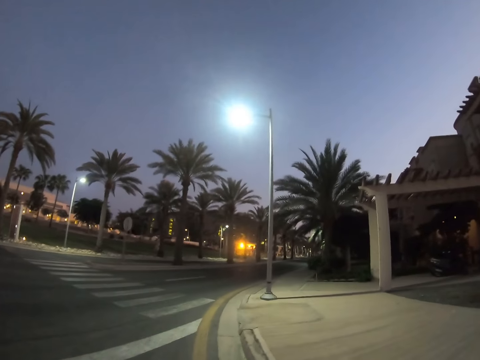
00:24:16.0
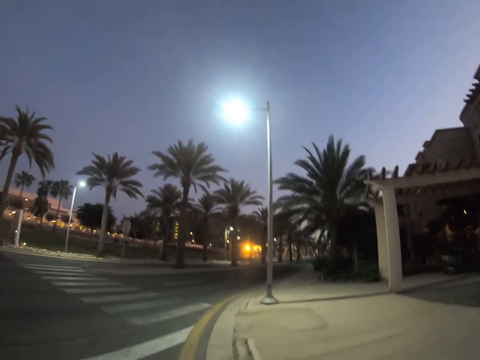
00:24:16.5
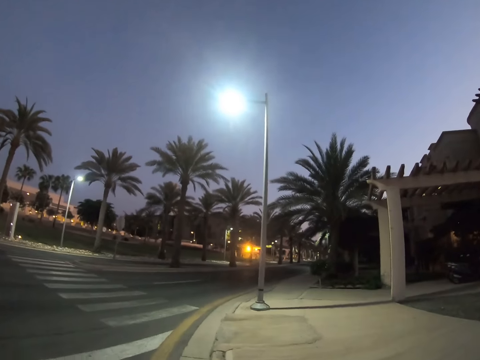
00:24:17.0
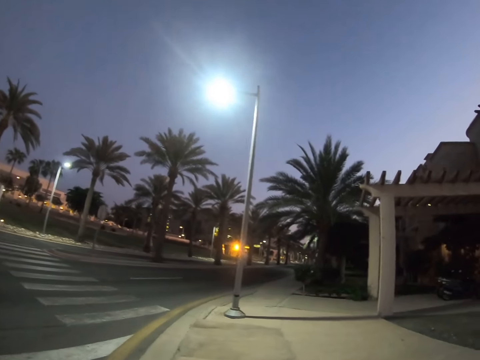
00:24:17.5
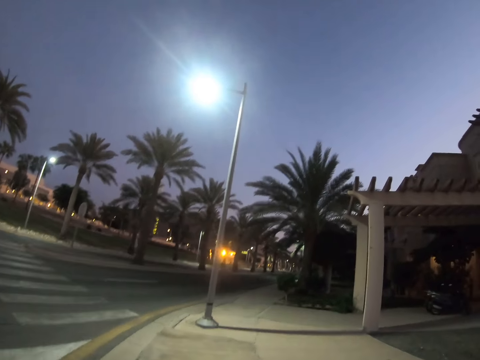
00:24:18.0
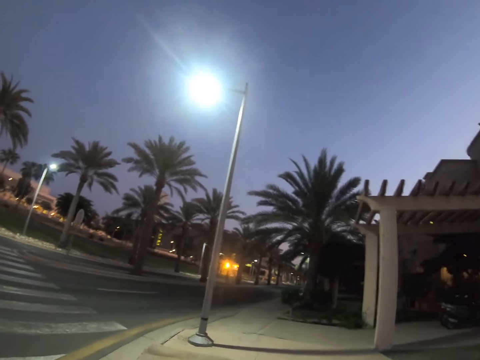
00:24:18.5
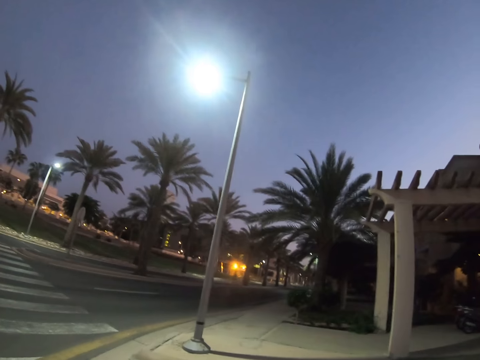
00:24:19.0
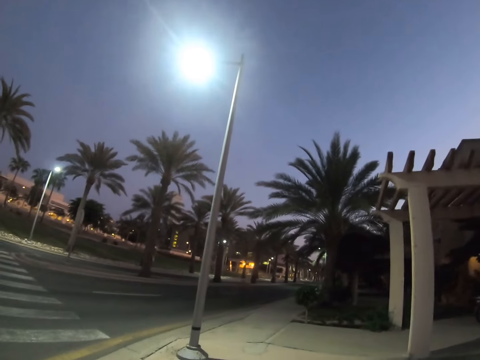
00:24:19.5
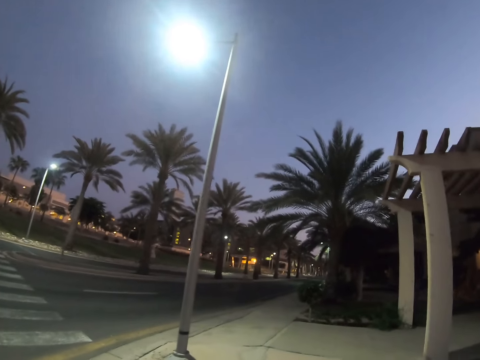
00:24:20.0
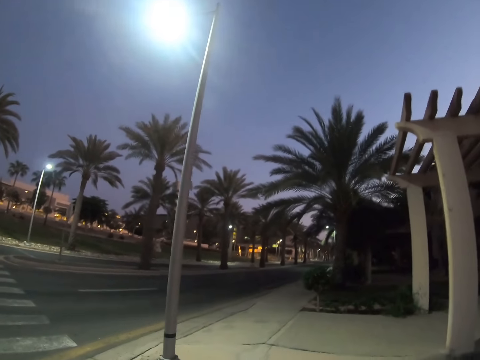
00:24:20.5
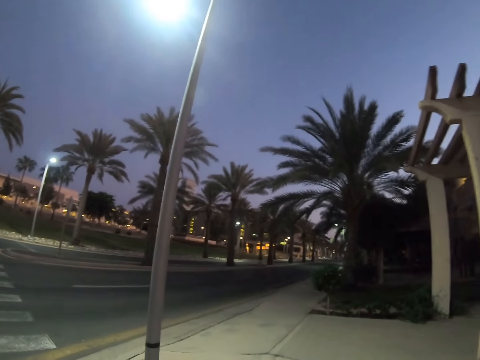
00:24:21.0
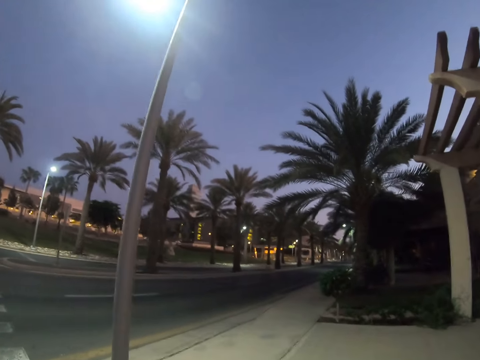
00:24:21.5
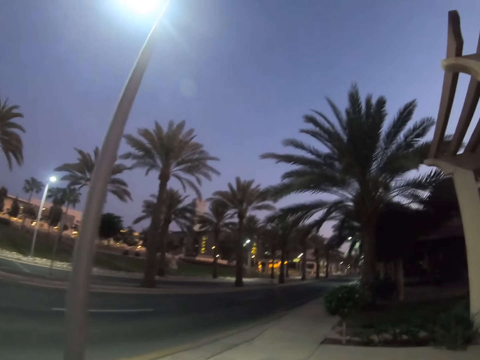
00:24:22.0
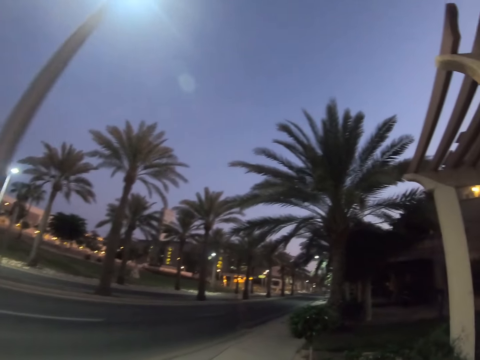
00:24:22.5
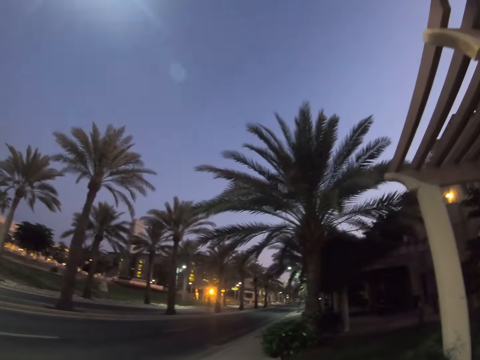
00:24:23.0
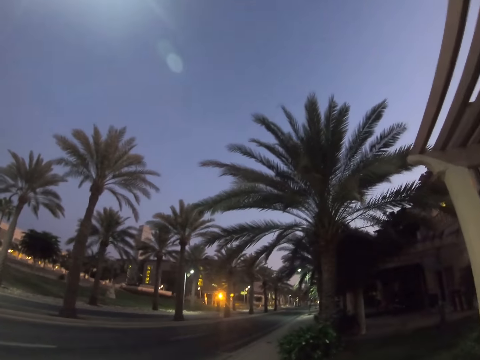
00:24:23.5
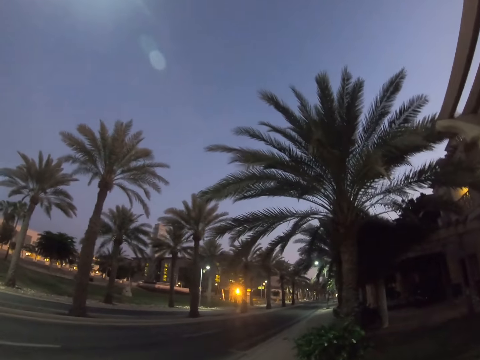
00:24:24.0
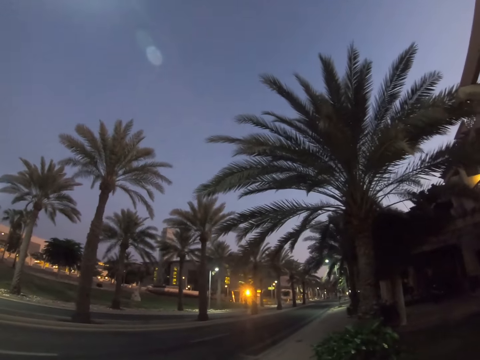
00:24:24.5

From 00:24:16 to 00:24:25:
The camera wearer walks on a sidewalk.

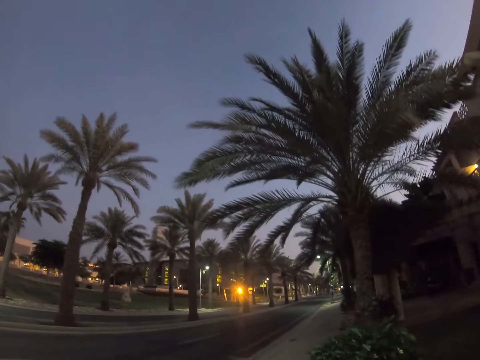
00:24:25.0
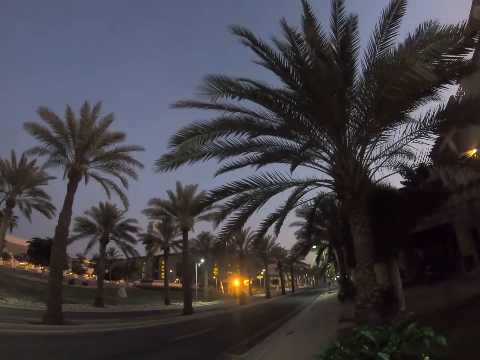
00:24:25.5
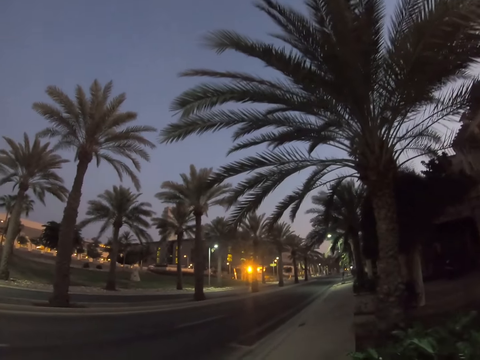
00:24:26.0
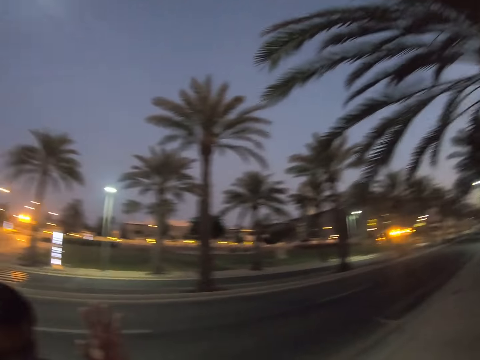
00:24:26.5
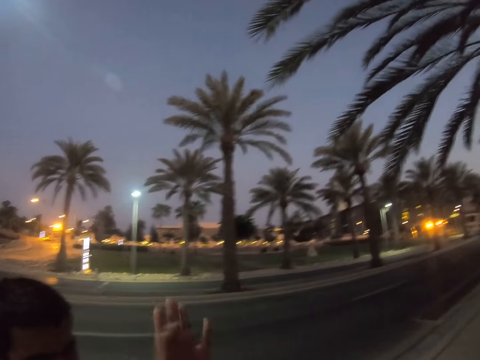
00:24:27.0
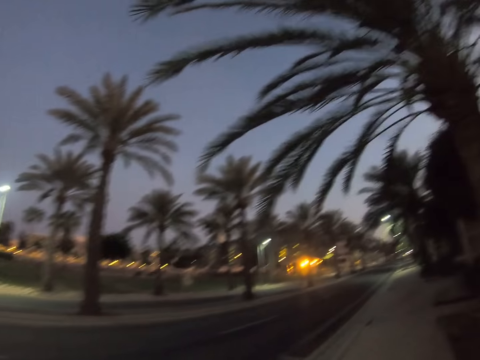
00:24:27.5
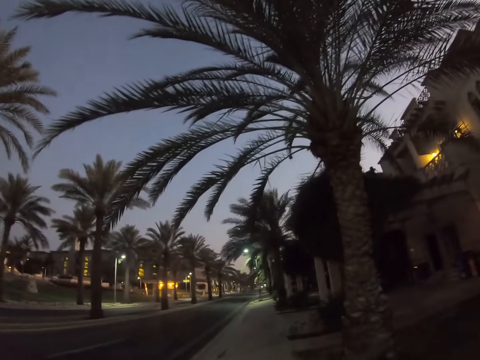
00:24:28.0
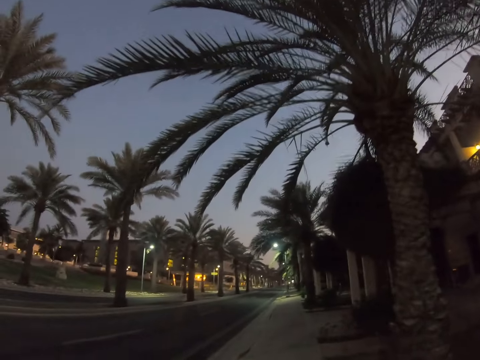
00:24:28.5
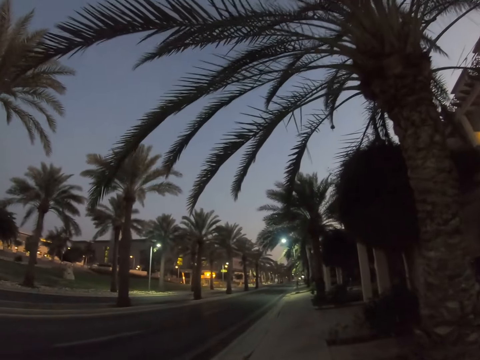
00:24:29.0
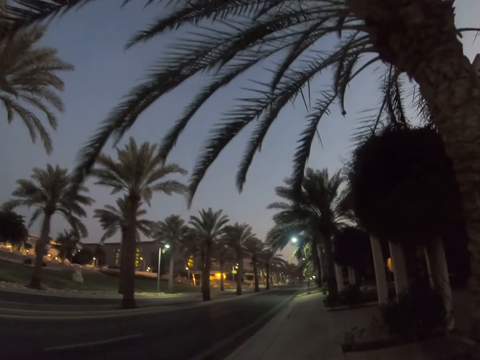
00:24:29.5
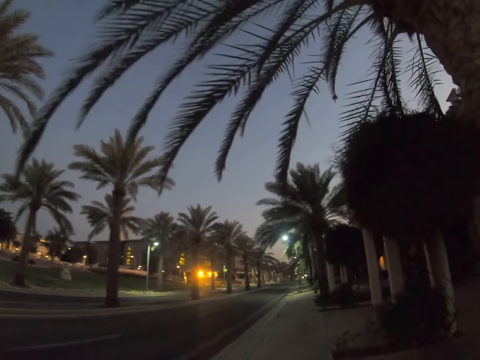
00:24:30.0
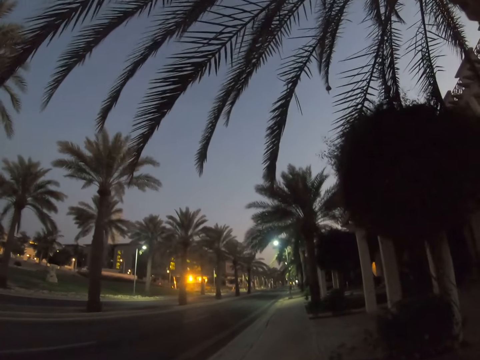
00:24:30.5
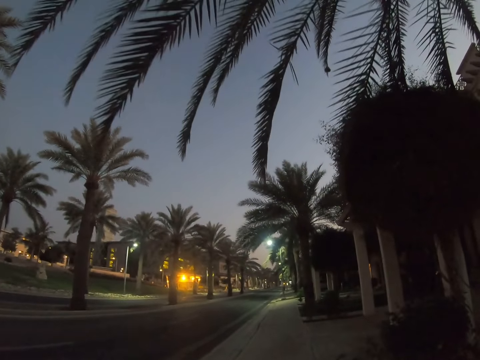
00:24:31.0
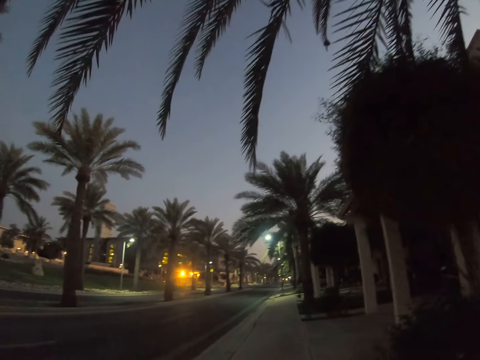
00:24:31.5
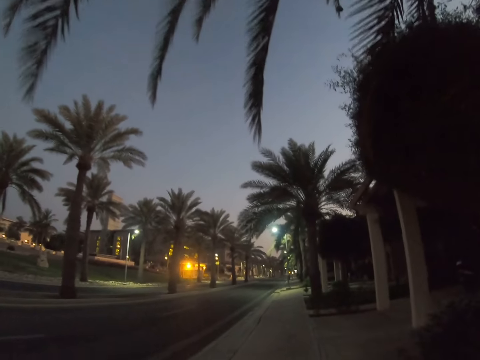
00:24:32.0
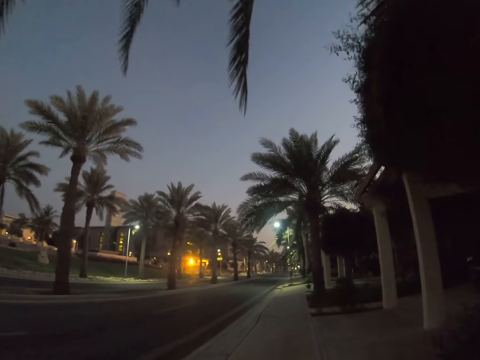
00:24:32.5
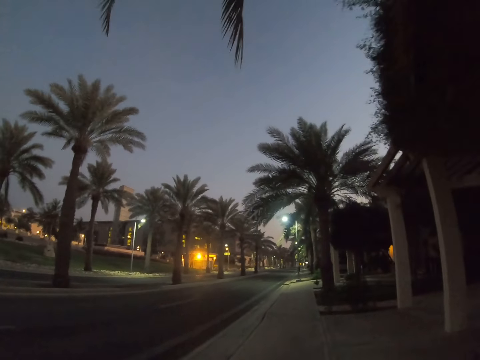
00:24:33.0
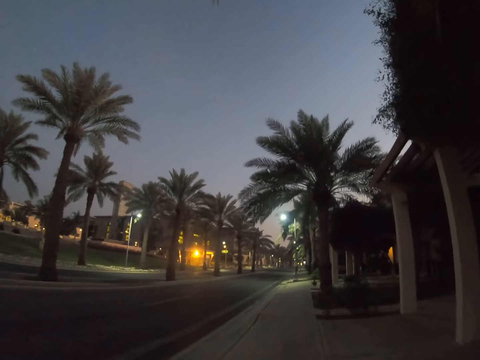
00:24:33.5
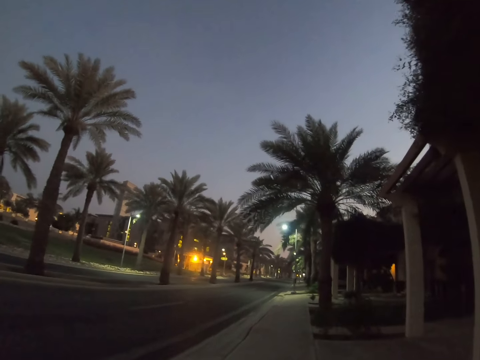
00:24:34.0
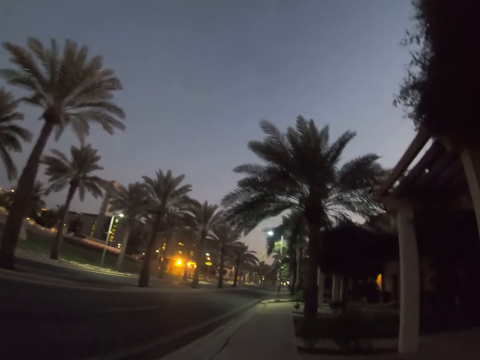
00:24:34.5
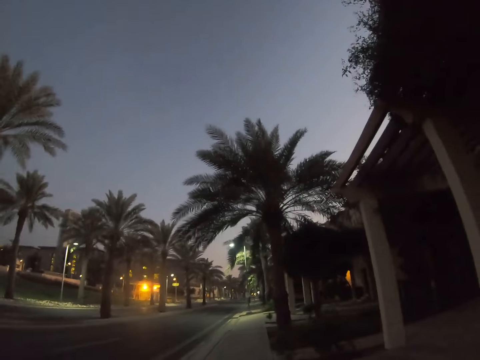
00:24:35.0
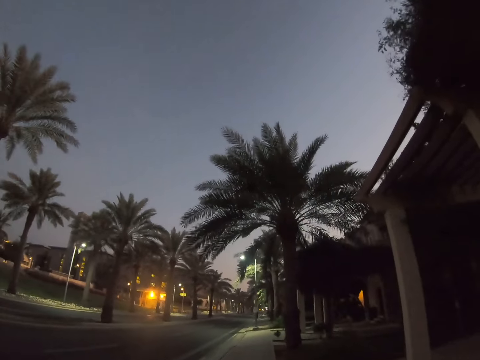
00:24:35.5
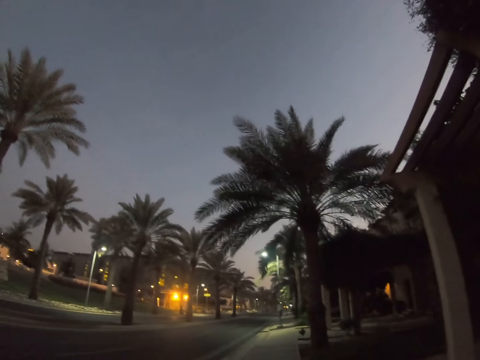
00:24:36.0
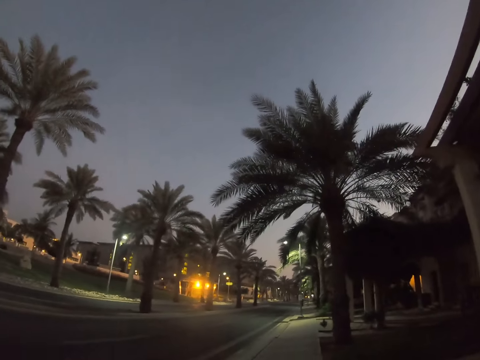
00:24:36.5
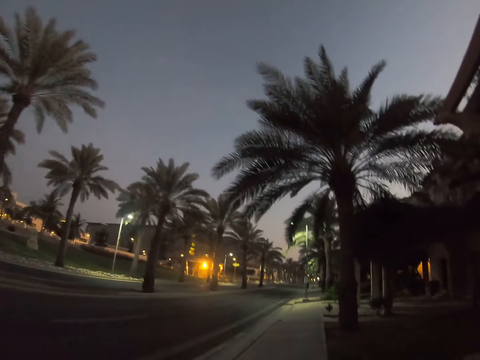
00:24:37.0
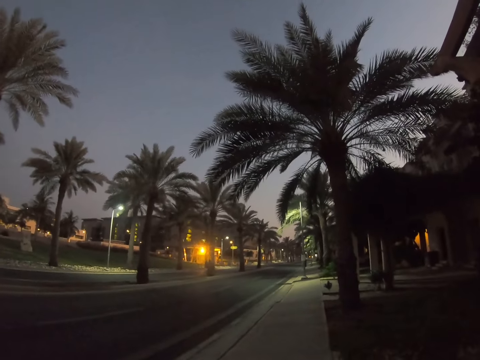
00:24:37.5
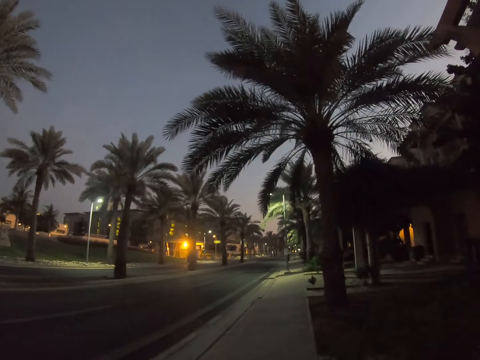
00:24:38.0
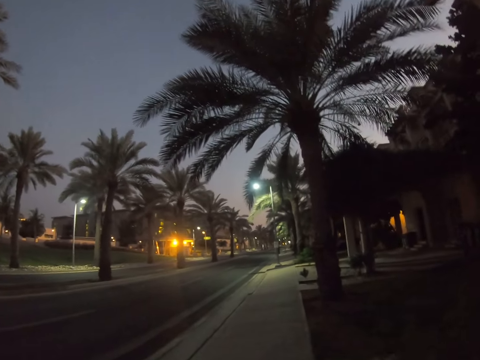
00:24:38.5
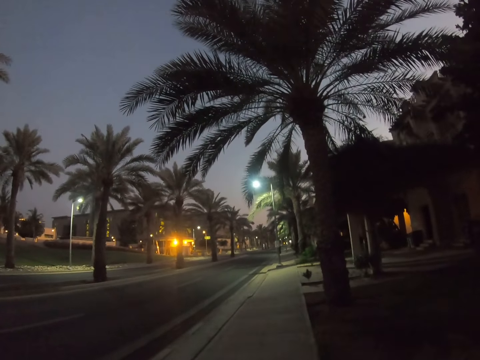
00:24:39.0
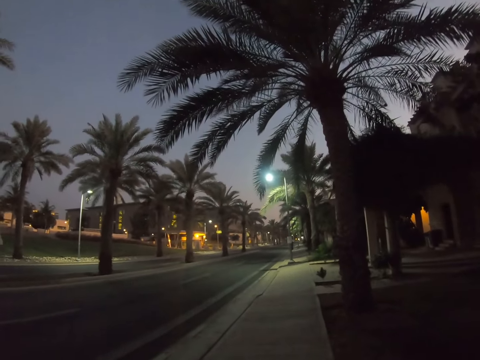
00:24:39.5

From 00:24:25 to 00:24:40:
A man holds hands with the camera wearer. The camera wearer holds hands with the man. They walk on a sidewalk. The man walks on the sidewalk. The camera wearer walks on the sidewalk.

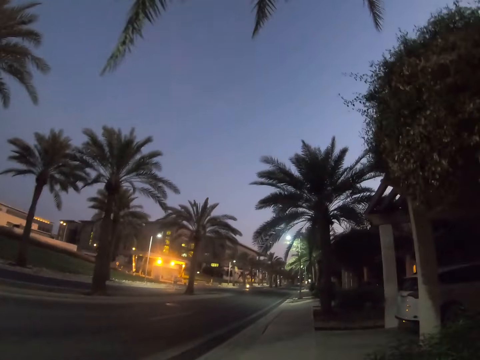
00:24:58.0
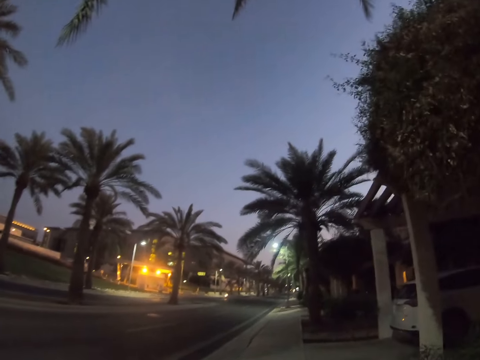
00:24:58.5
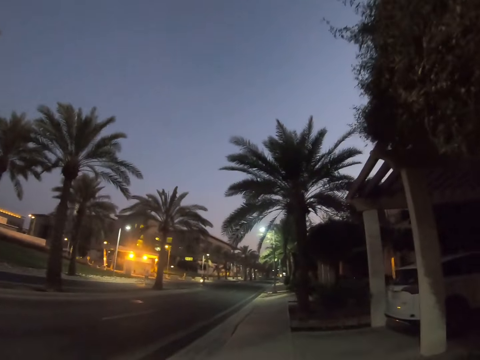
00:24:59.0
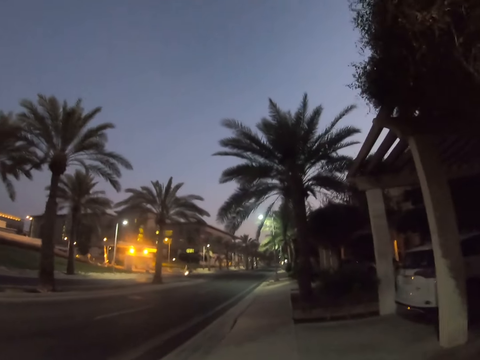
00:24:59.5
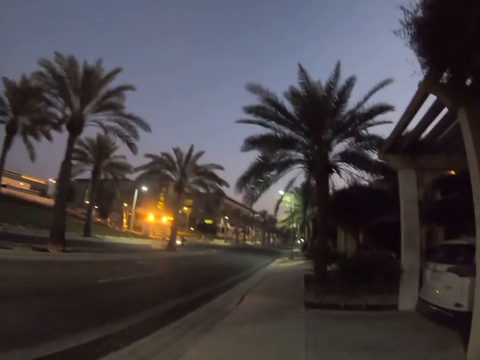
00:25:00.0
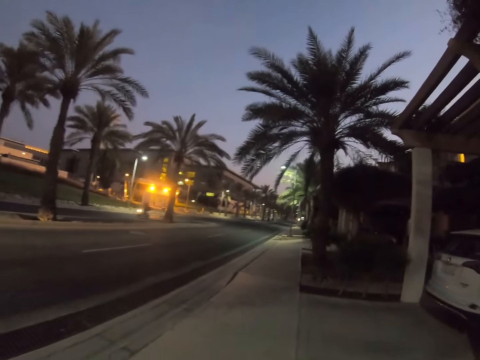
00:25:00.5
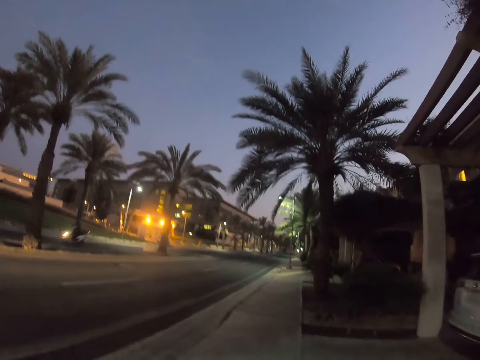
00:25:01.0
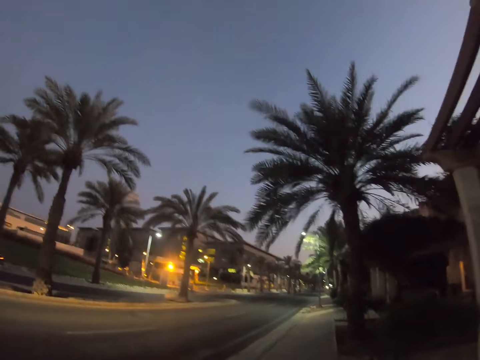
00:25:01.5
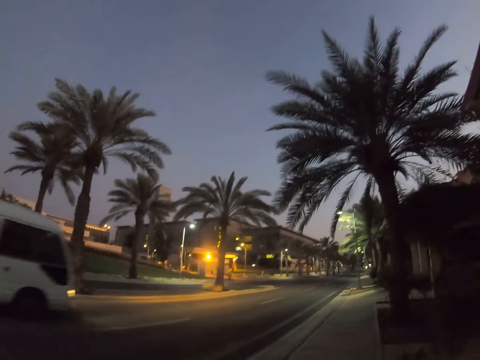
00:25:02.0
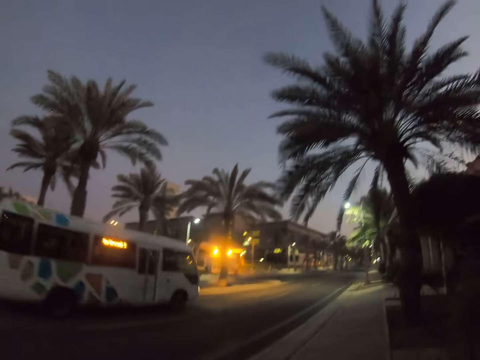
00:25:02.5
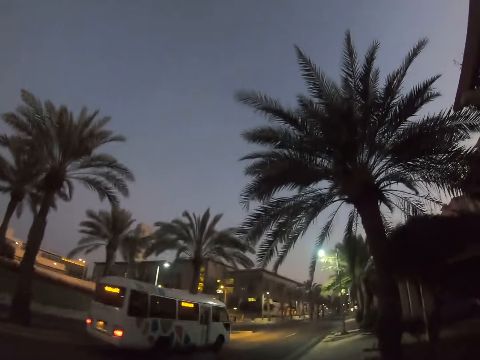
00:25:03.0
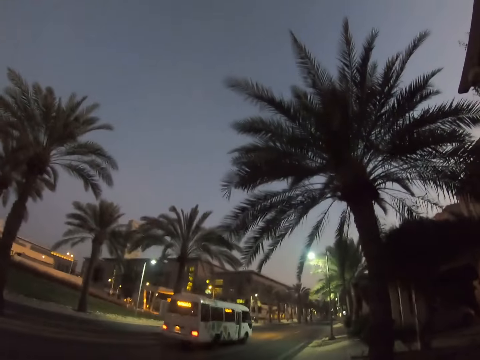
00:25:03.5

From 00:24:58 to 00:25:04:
The camera wearer walks past a car. They walk past a car again.
